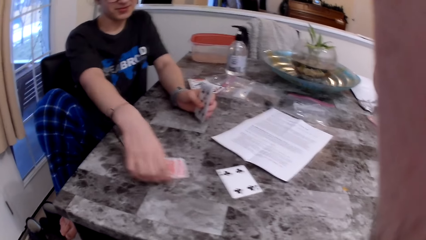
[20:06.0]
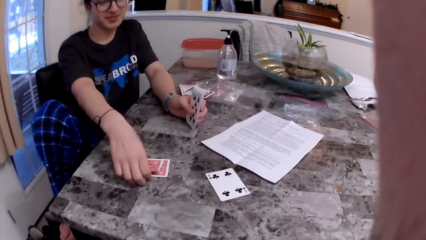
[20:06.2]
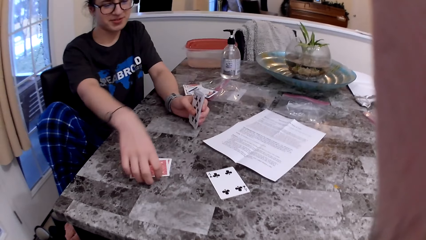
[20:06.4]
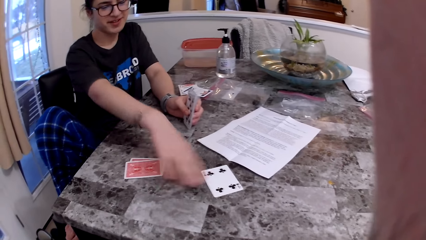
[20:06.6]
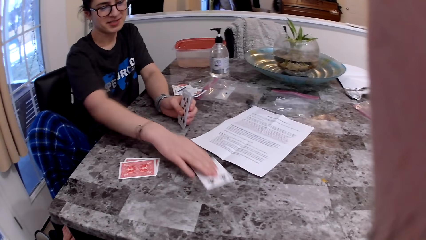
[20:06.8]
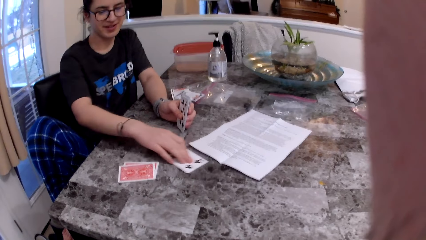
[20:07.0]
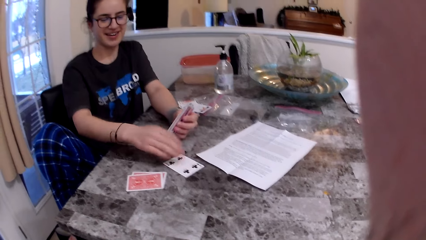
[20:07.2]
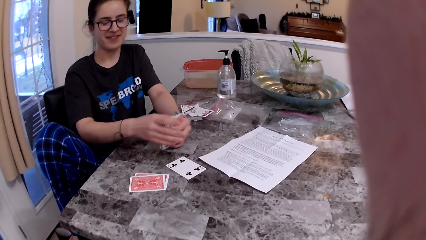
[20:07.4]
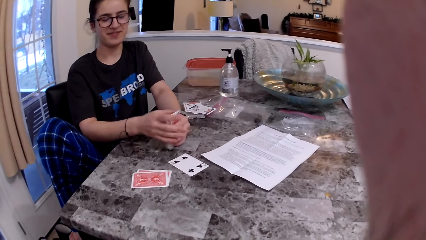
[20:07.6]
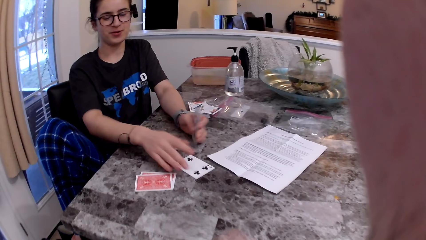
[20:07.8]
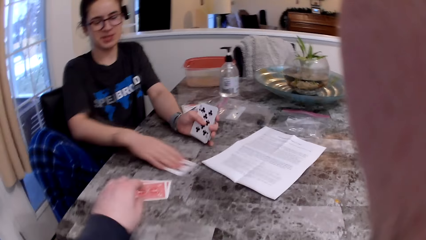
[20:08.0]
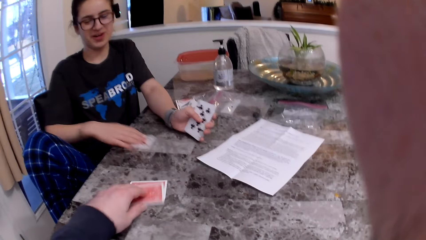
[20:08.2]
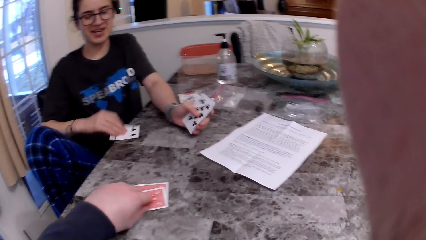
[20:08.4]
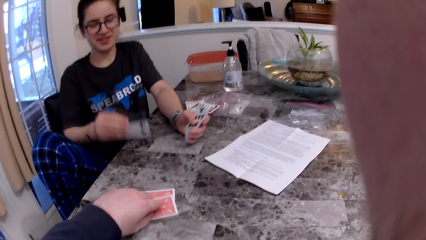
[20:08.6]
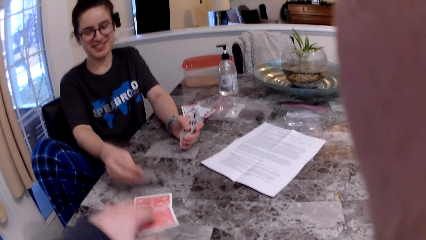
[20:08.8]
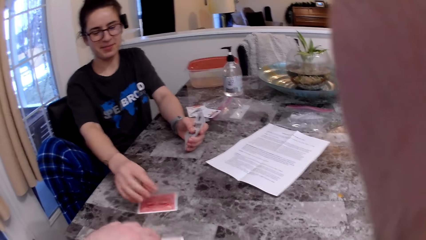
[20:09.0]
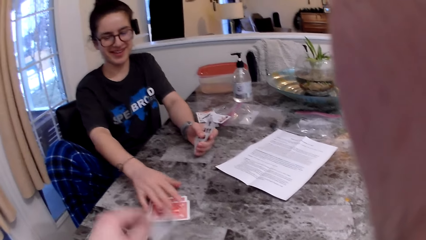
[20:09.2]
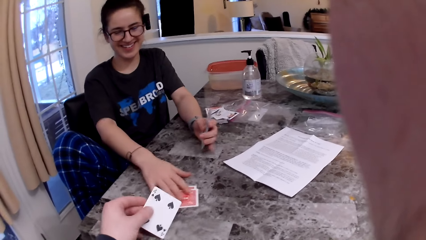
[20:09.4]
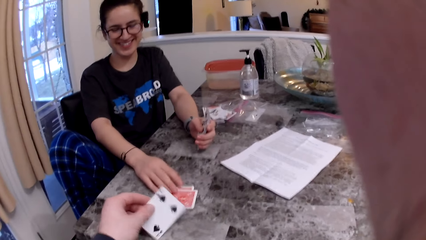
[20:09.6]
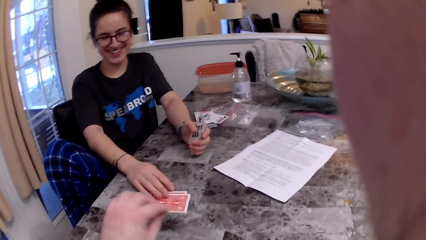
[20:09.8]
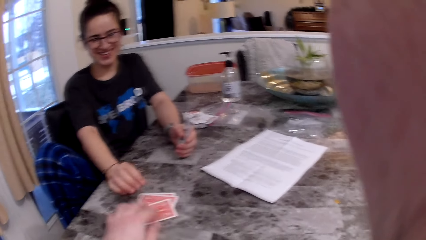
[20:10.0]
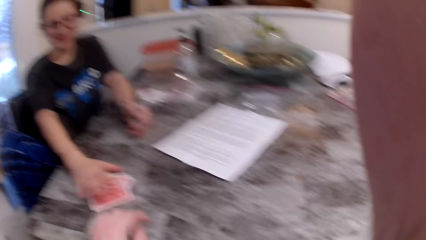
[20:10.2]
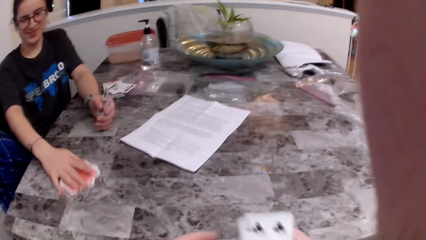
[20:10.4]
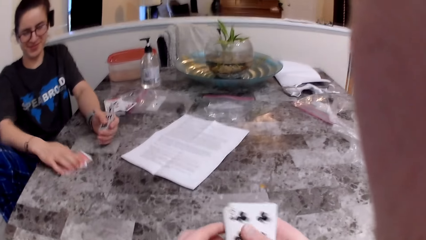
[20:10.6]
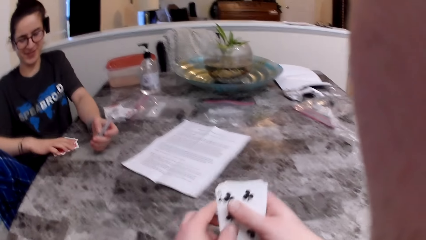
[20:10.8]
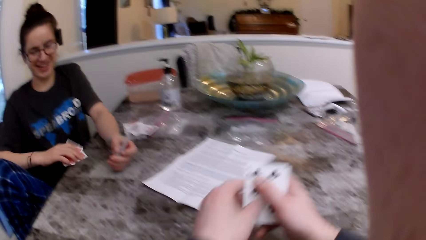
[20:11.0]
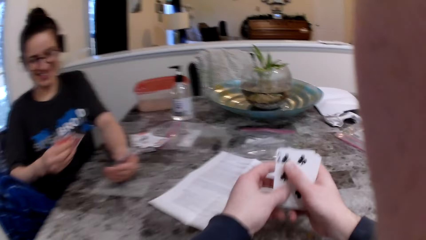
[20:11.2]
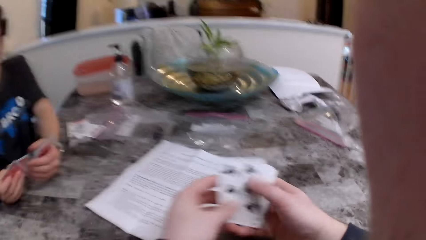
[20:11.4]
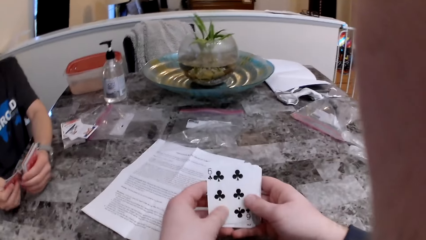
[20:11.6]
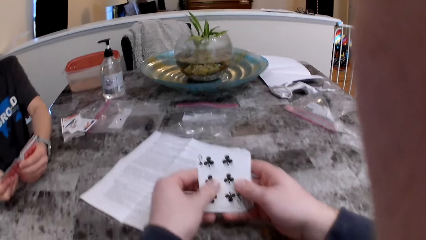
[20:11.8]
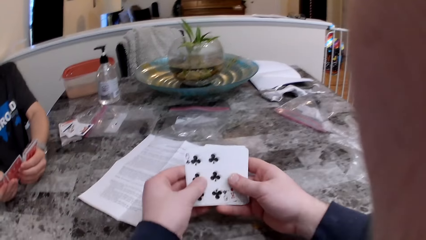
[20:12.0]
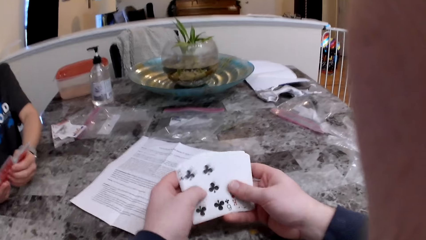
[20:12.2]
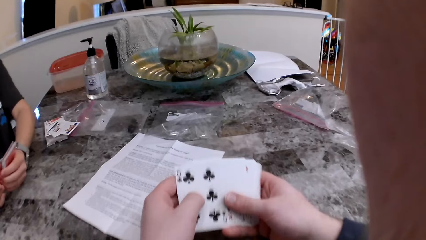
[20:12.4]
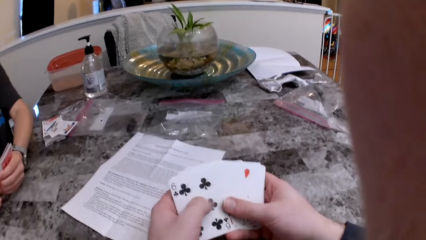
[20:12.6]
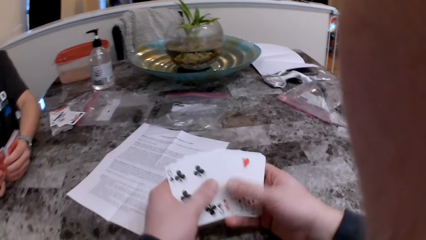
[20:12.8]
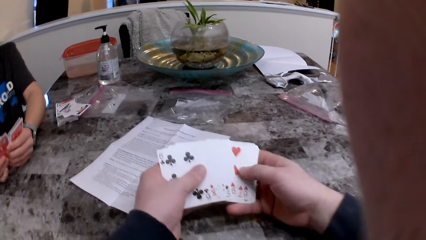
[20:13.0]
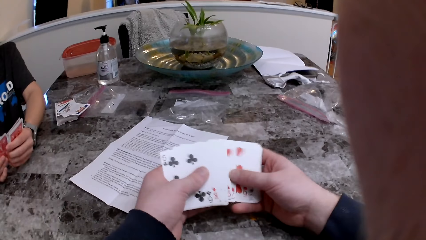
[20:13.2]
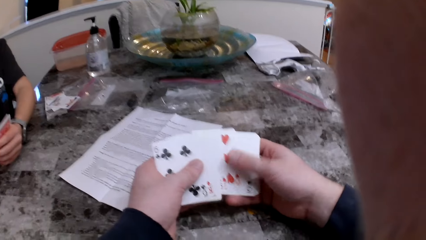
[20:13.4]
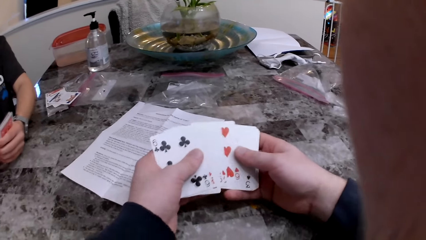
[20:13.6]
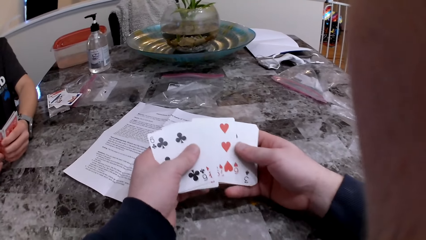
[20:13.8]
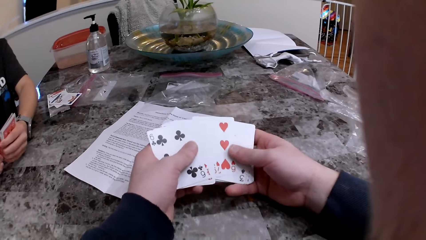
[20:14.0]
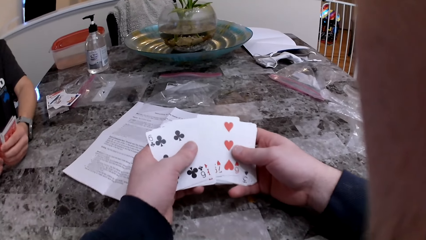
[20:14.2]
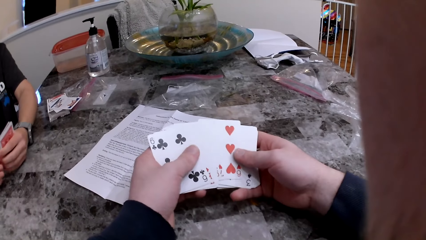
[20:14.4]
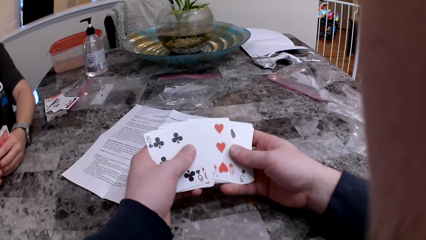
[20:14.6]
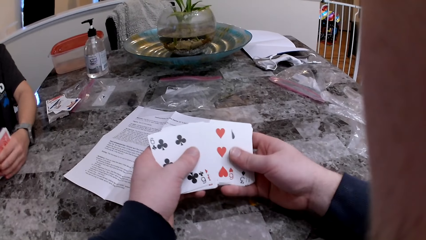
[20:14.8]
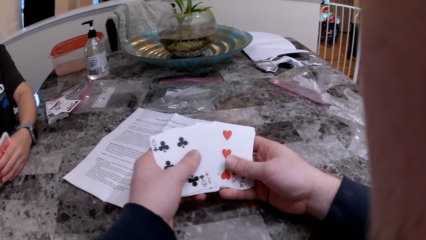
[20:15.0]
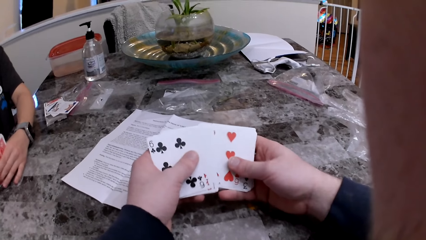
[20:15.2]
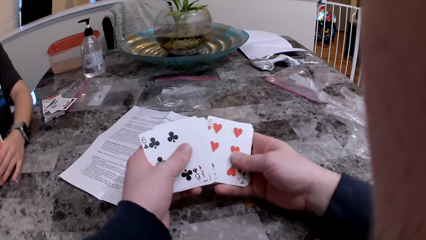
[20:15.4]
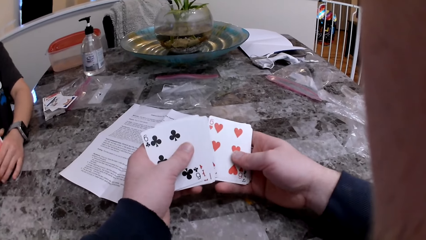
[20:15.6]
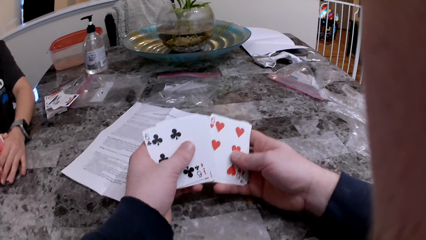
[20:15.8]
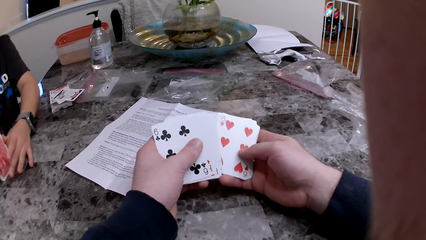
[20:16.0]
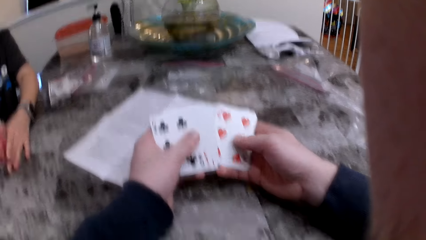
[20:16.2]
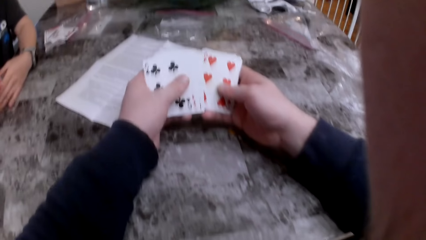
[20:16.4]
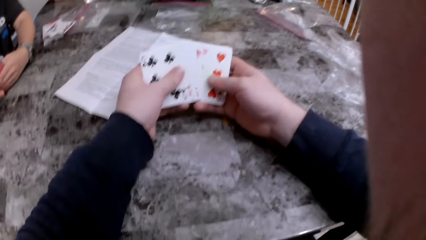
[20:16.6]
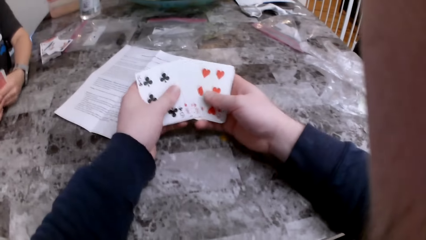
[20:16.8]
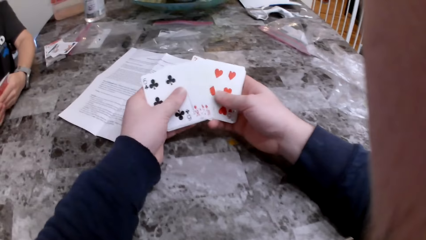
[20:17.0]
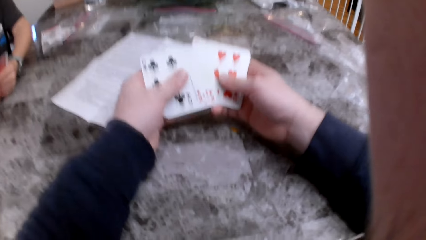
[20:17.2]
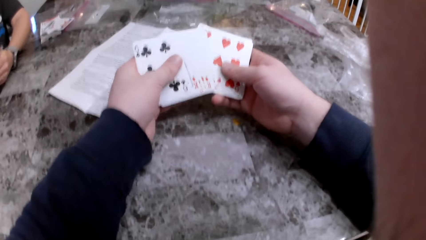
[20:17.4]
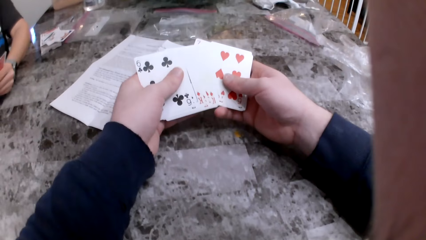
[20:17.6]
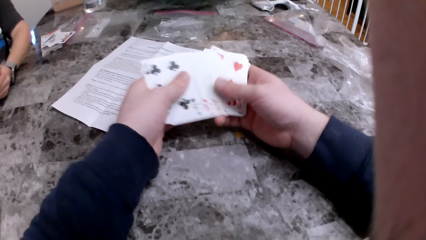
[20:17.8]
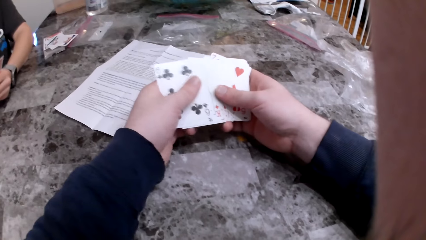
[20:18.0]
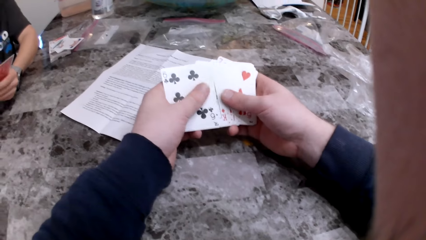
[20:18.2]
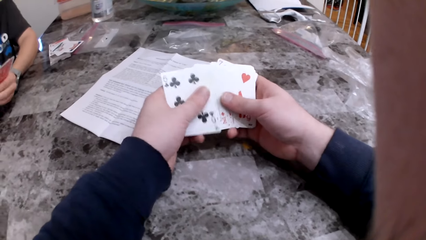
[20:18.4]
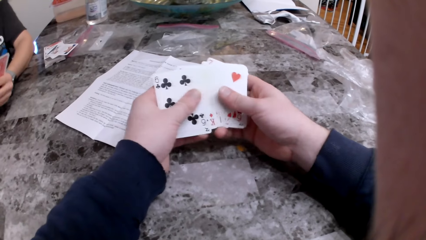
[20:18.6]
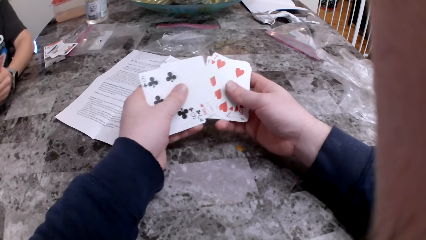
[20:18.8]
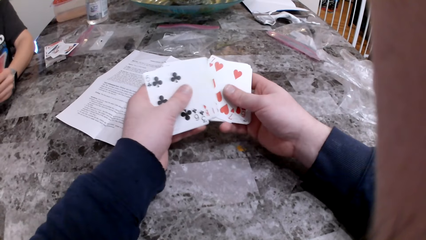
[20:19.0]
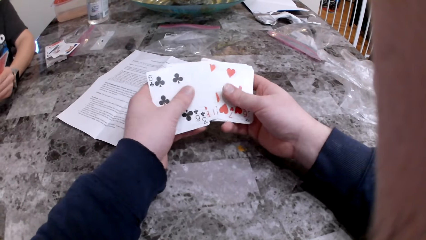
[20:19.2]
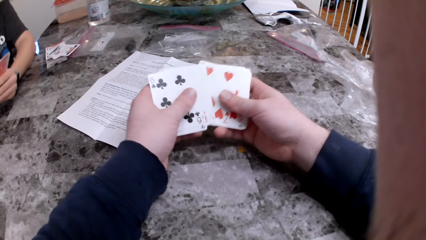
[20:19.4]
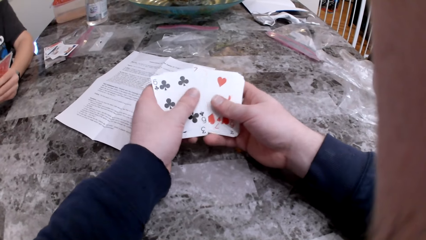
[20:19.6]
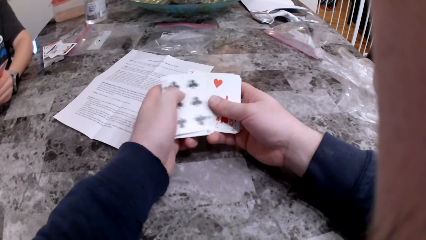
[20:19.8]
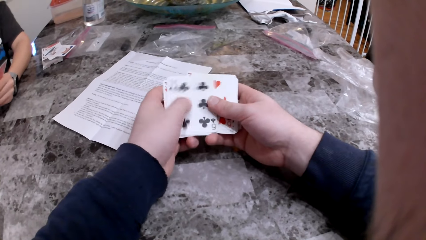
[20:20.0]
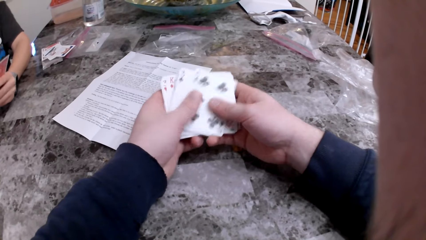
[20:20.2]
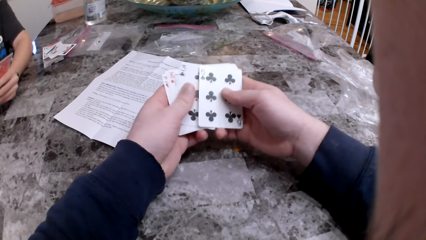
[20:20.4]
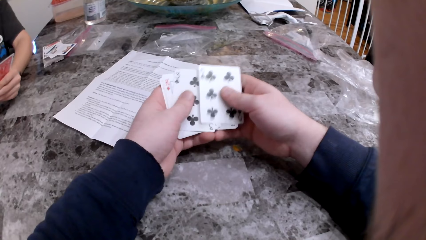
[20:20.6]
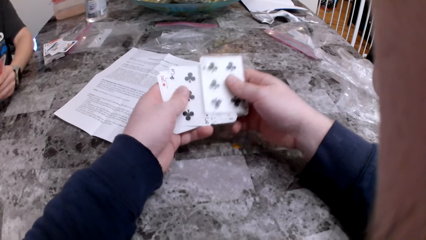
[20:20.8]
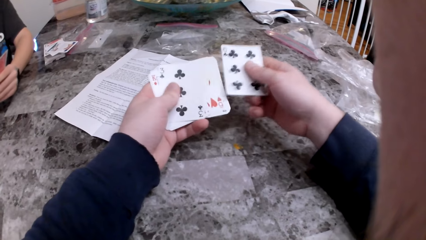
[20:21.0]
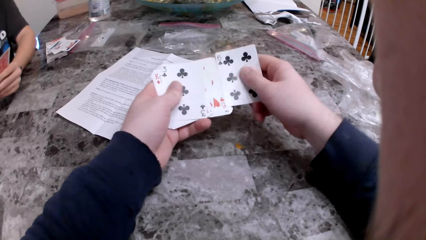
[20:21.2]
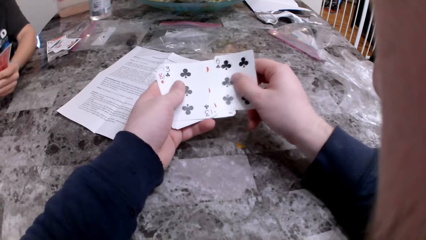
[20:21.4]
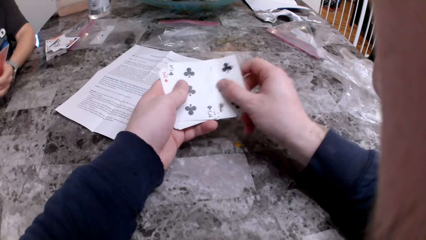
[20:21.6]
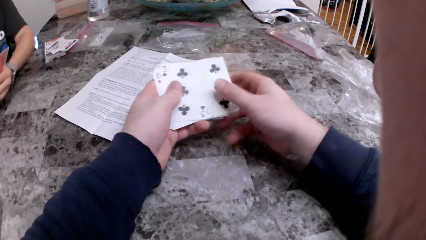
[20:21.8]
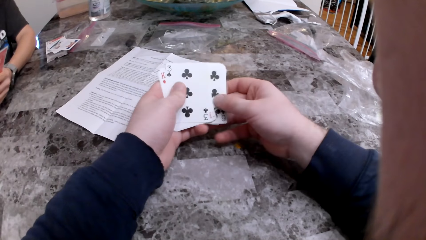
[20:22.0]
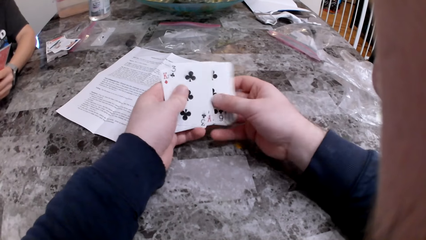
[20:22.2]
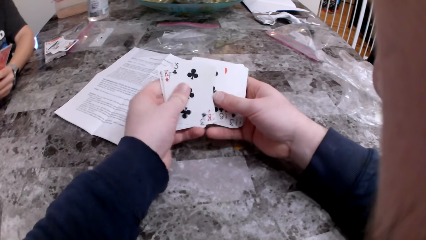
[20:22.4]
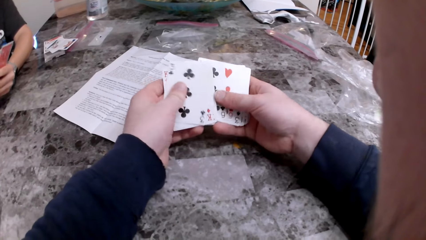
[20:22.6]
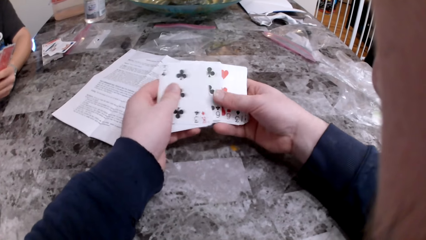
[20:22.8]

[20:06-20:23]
The woman pulls up the cards, pulls up the card, and turns the card. The camera wearer turns the card. The woman picks up the cards, arranges the cards, and checks the cards.
